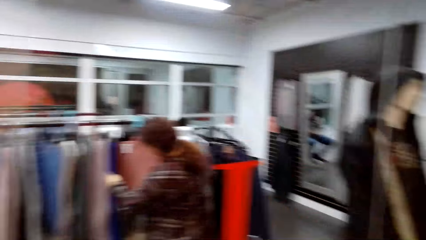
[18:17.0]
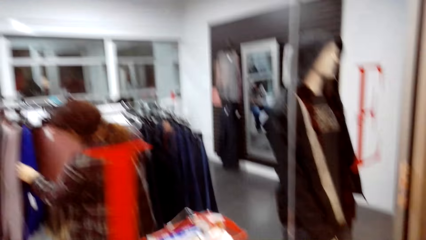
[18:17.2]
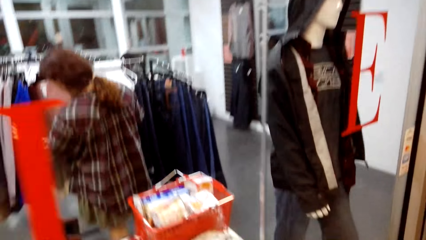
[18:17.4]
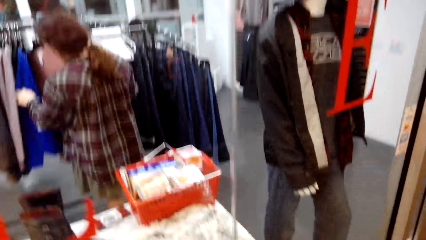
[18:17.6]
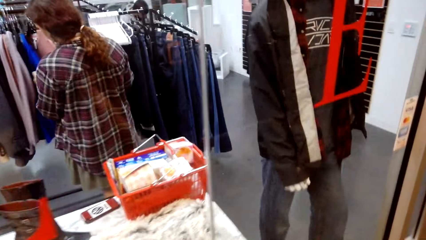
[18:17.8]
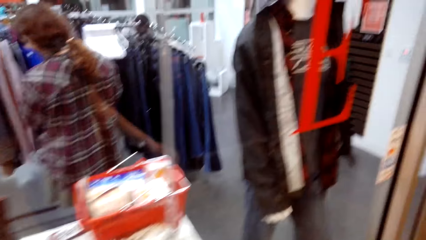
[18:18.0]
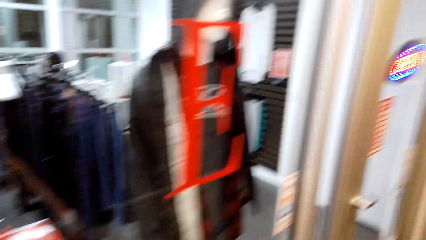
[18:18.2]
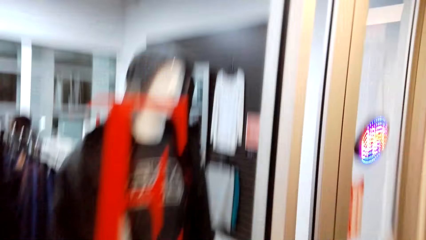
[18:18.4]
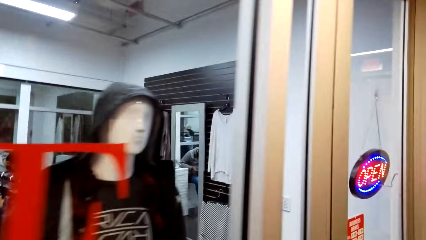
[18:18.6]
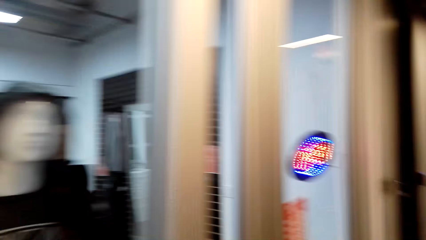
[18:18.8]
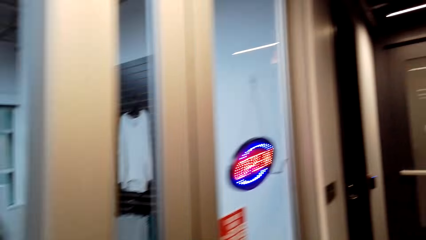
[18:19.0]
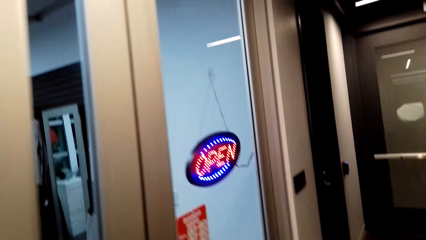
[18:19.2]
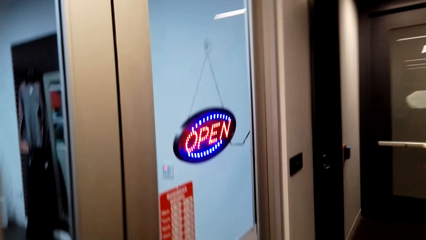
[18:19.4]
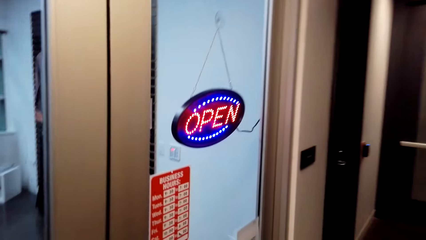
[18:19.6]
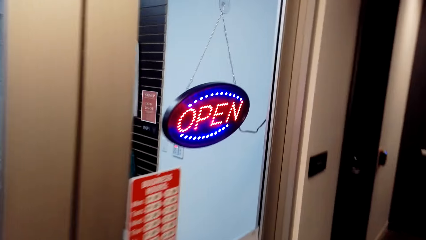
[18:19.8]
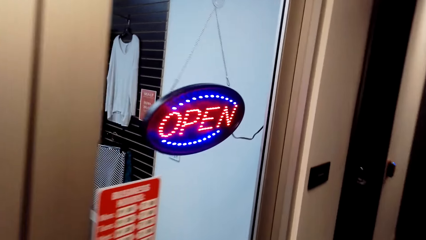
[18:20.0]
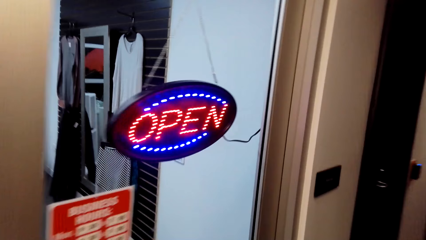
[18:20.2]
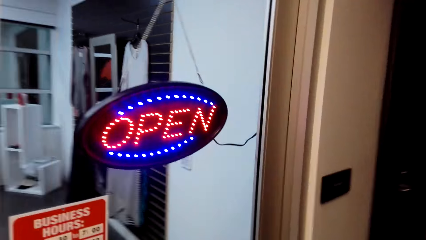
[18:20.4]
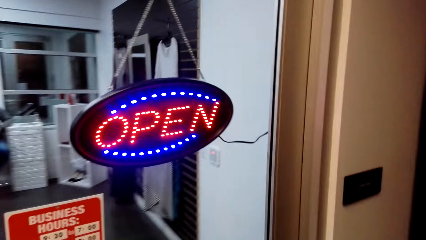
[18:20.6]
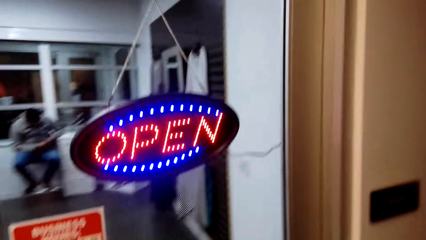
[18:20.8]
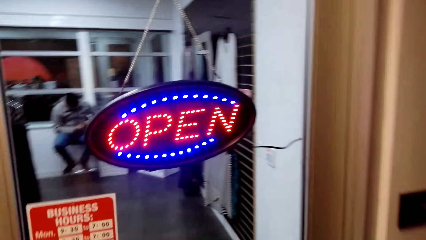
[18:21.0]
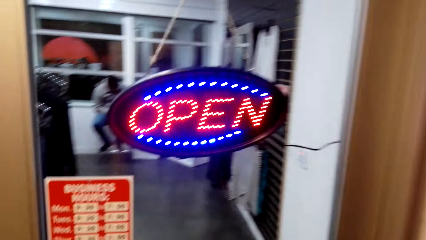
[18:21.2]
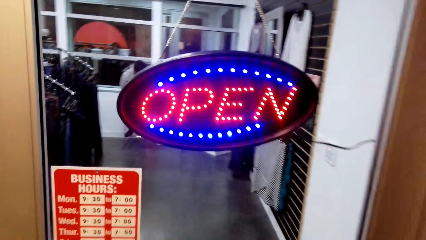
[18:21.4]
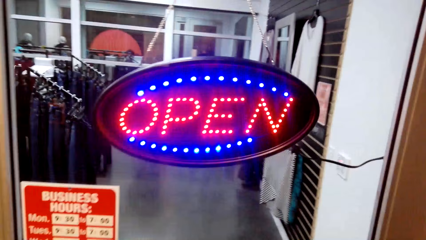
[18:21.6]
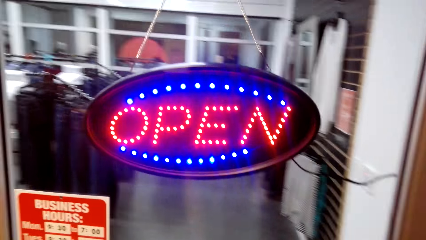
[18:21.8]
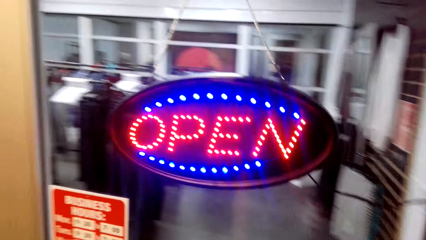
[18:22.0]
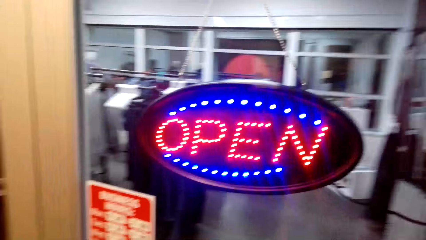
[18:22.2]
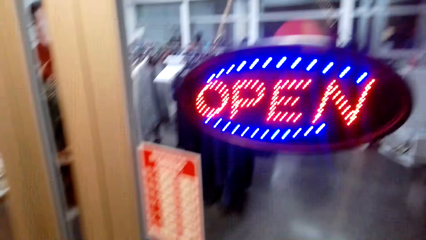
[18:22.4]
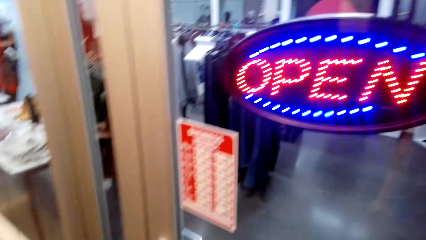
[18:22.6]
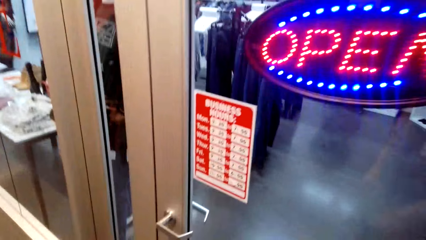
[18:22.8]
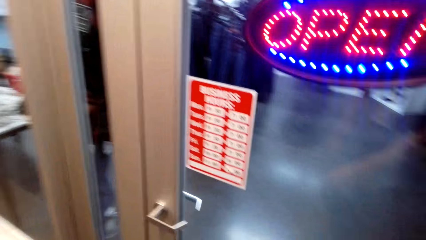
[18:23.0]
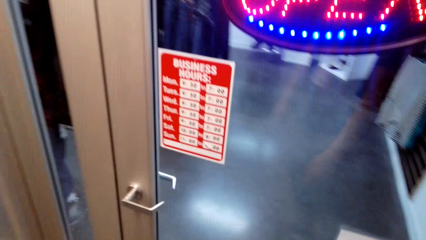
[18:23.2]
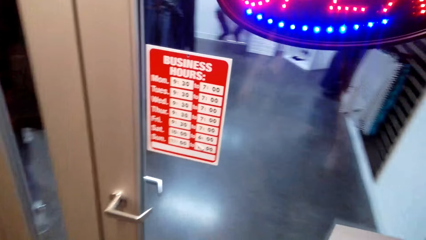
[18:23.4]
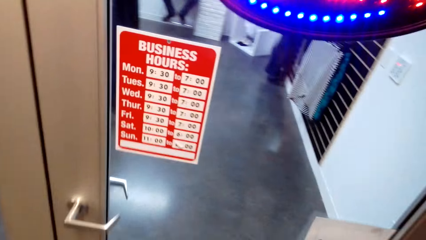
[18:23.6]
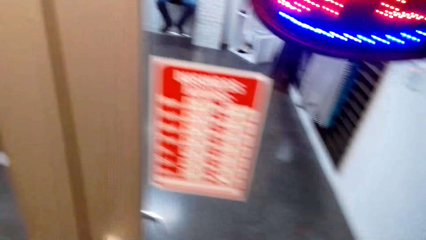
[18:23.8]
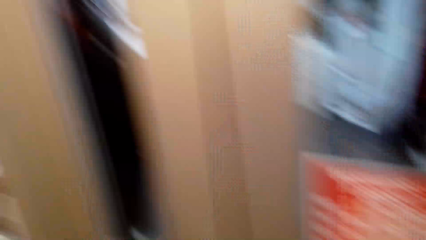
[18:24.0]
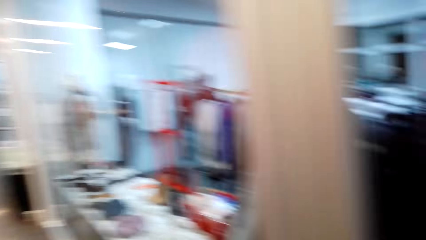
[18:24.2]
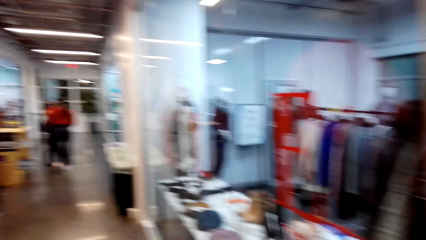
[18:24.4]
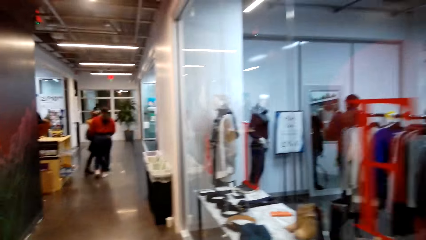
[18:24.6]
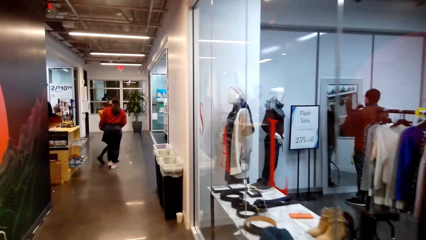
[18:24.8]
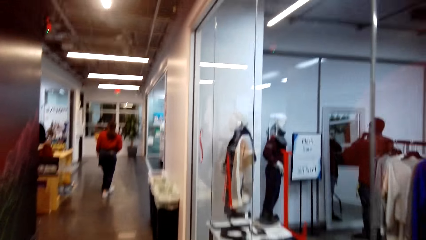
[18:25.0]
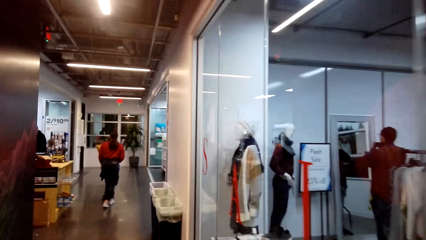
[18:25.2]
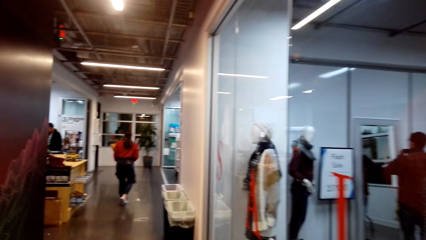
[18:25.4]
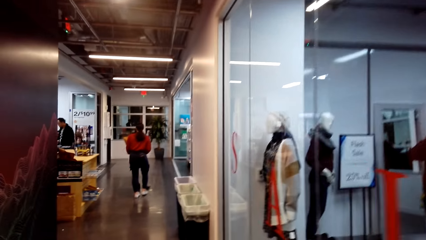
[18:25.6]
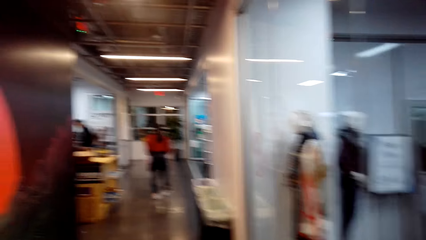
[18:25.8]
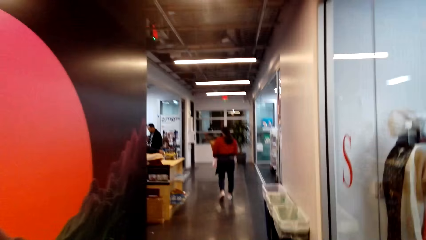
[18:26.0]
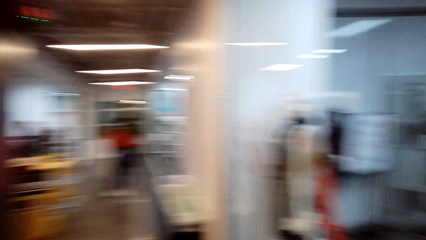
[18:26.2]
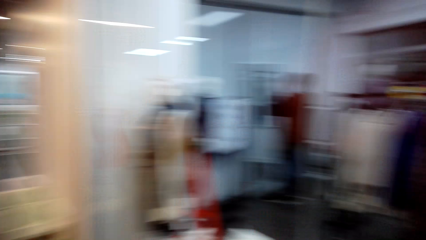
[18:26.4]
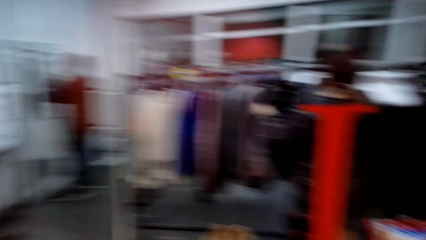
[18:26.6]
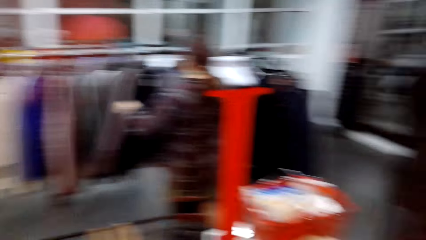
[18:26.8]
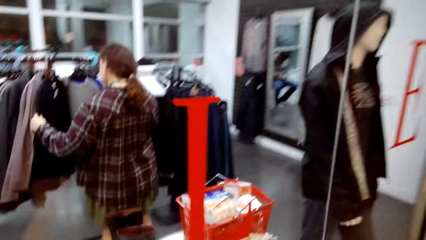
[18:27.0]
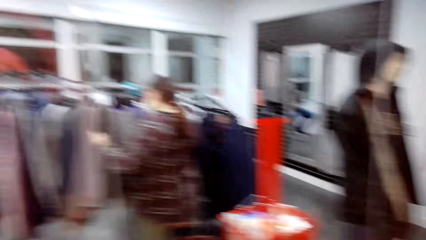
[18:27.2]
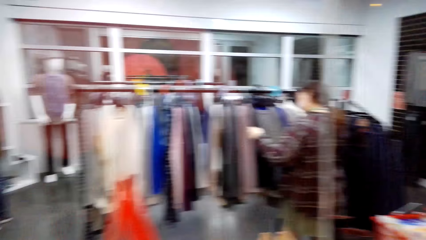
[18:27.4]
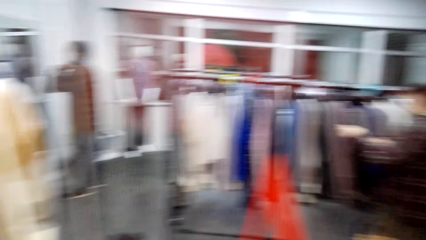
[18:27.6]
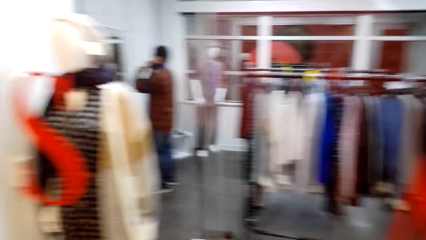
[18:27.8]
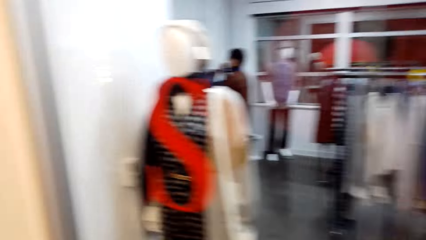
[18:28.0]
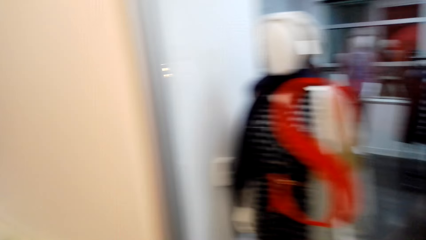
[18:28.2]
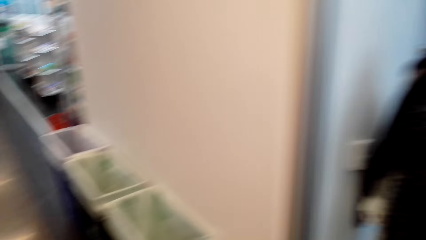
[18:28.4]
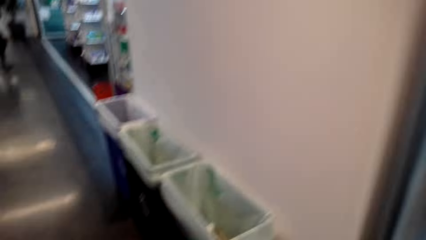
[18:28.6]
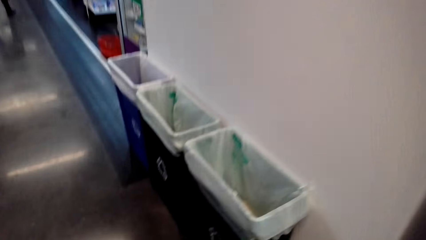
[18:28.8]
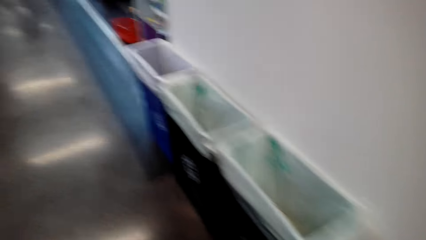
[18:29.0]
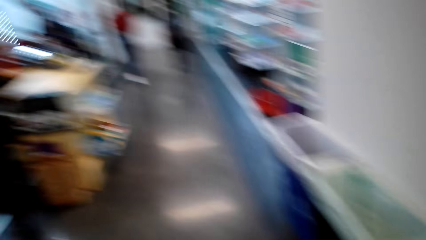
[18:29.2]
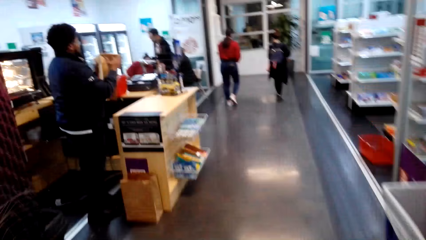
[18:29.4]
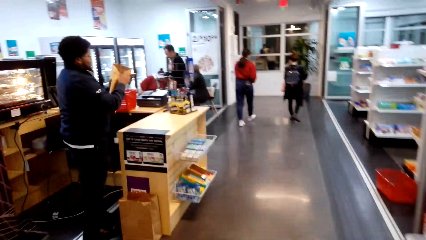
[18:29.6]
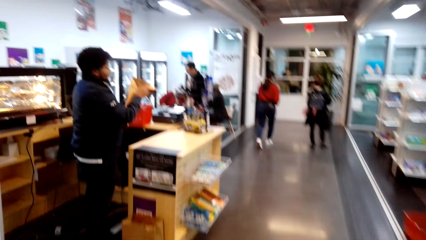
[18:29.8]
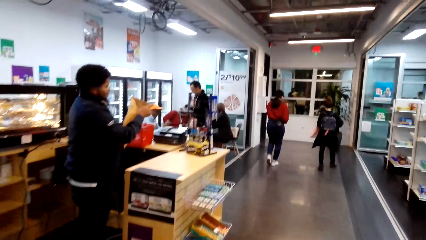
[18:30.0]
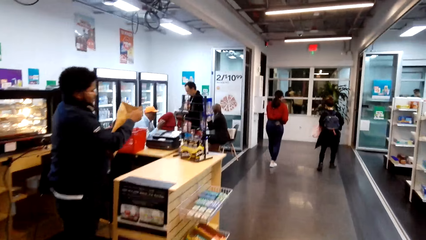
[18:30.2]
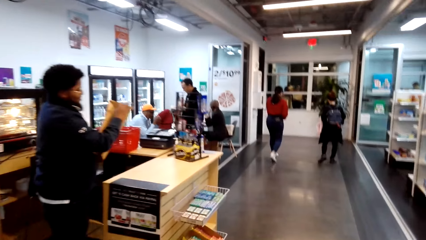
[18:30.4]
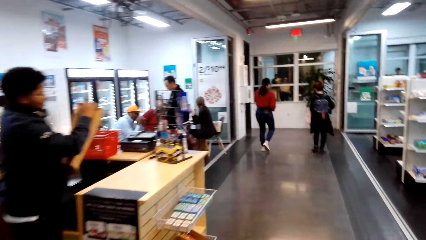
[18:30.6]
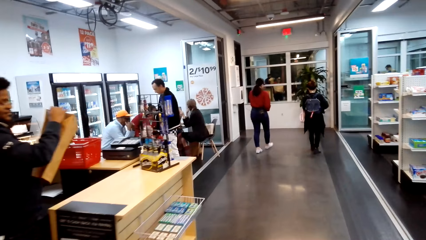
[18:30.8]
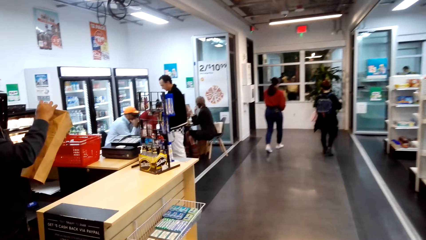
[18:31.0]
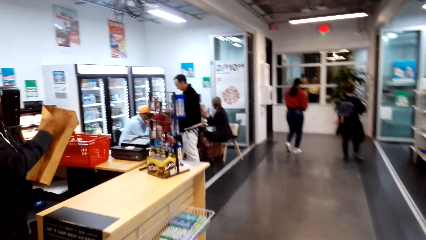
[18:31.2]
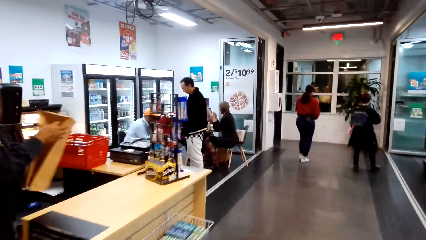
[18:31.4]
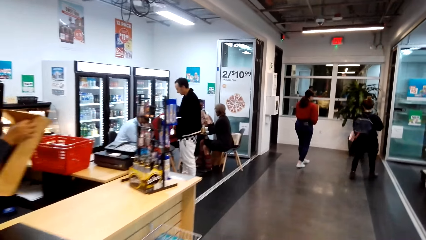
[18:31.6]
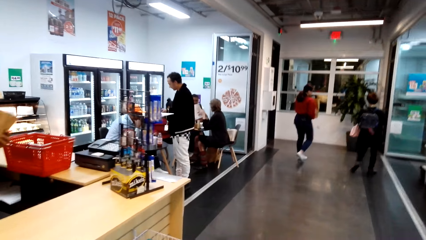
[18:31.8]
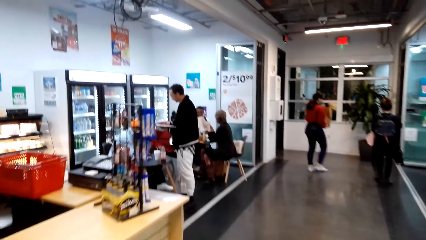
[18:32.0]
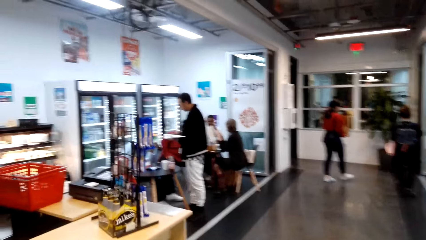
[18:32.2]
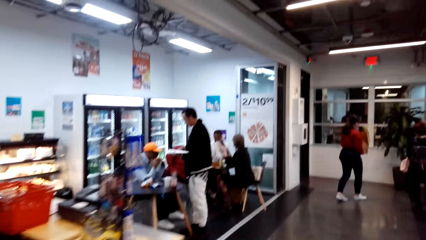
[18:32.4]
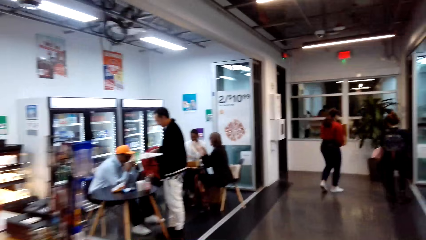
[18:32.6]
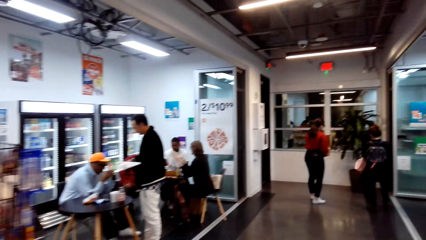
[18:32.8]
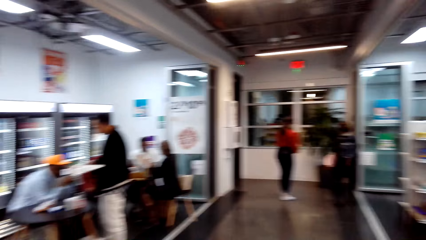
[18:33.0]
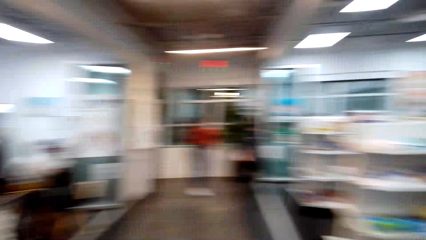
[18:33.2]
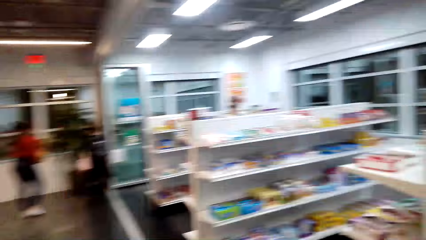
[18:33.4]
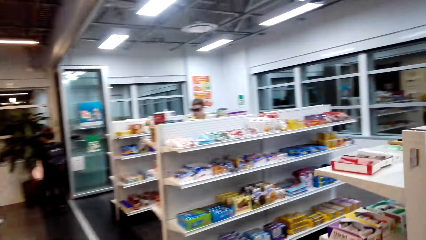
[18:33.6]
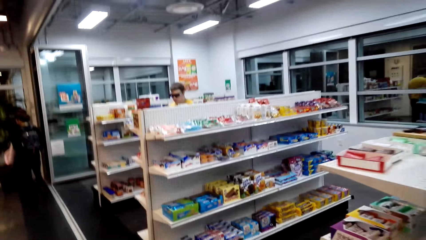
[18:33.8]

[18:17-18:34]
The camera wearer walks around. They look around. They walk around. They move back. They look around. They walk around. A woman sits on a chair. Another woman sits on a chair.
